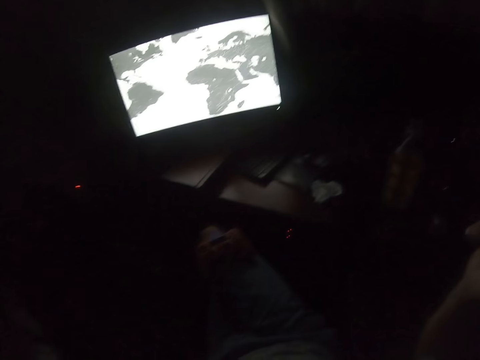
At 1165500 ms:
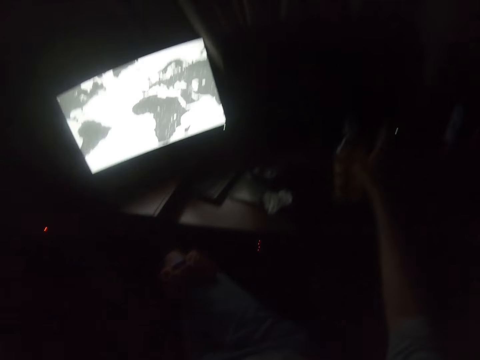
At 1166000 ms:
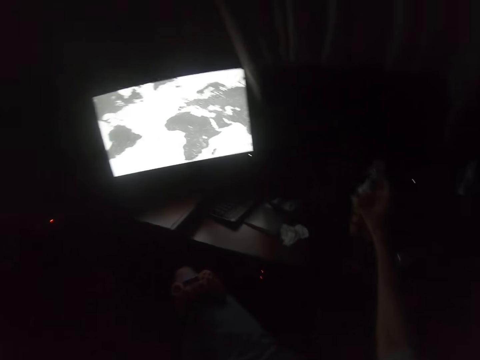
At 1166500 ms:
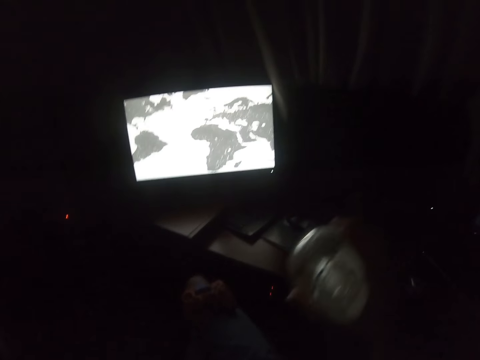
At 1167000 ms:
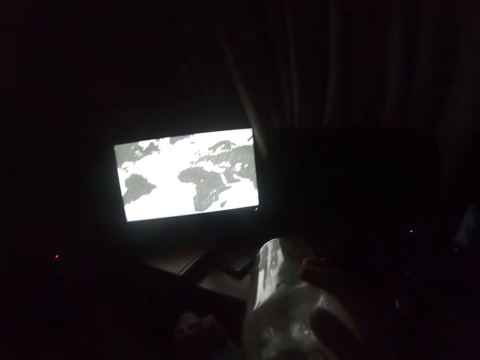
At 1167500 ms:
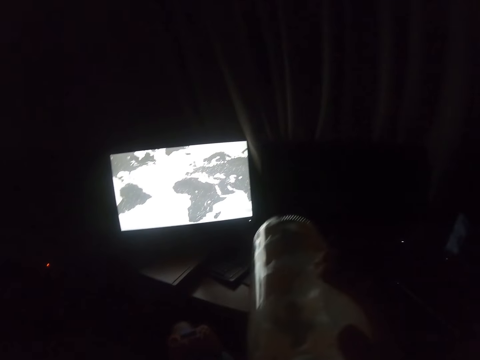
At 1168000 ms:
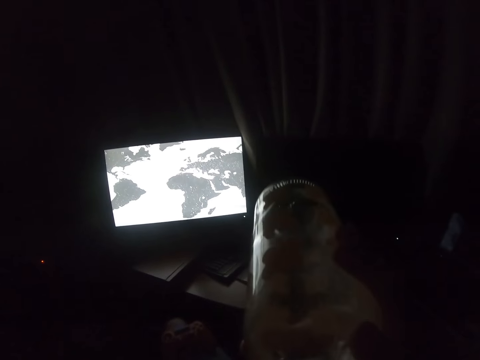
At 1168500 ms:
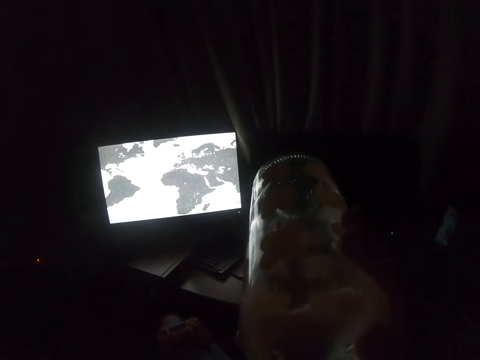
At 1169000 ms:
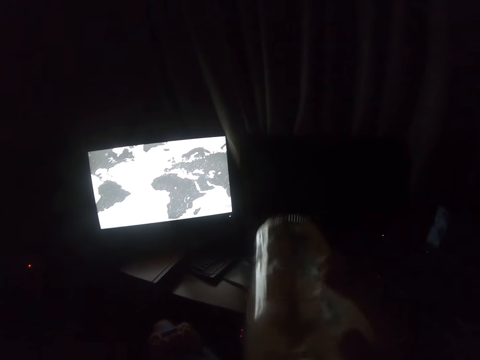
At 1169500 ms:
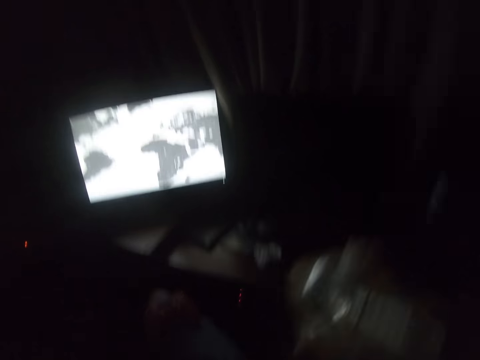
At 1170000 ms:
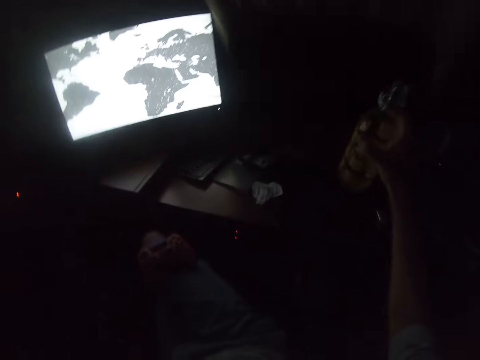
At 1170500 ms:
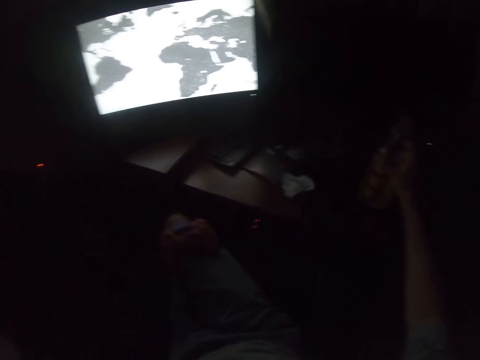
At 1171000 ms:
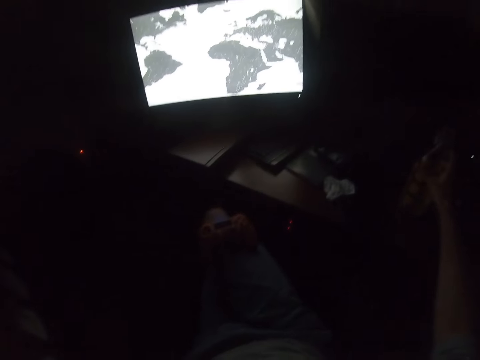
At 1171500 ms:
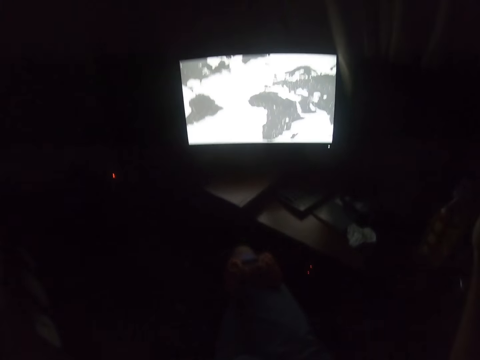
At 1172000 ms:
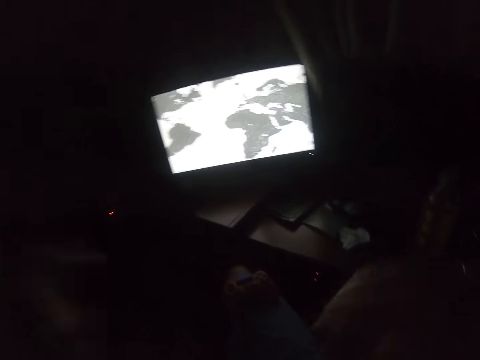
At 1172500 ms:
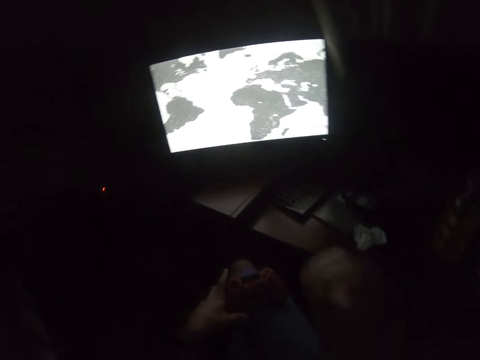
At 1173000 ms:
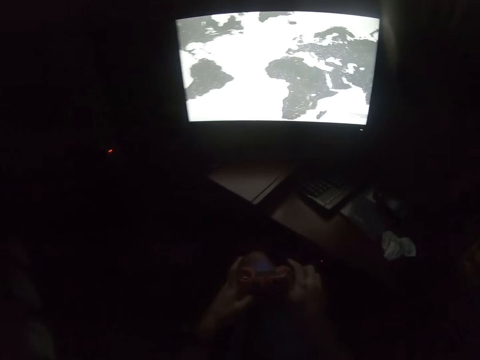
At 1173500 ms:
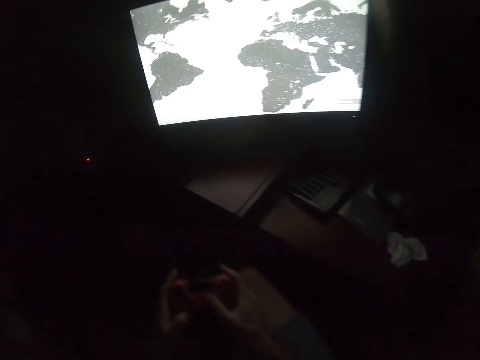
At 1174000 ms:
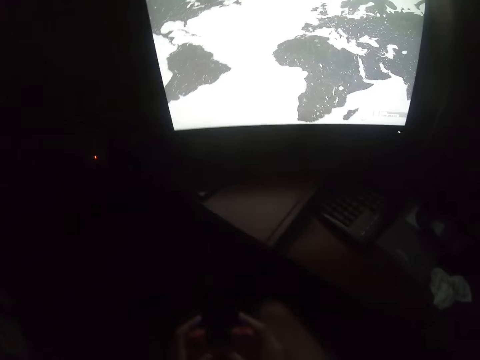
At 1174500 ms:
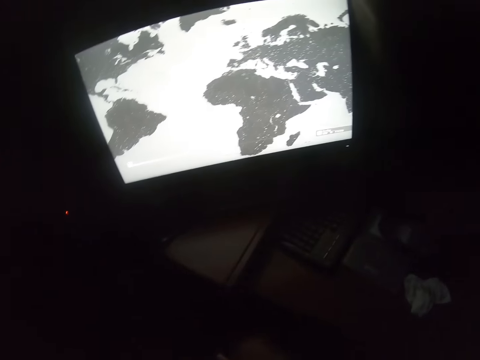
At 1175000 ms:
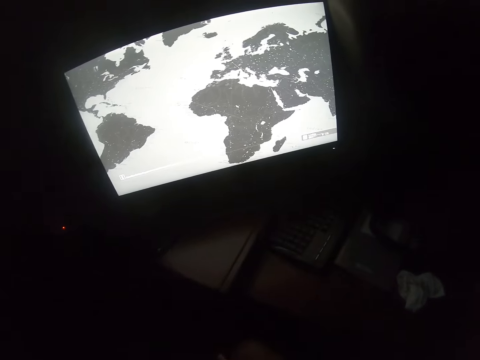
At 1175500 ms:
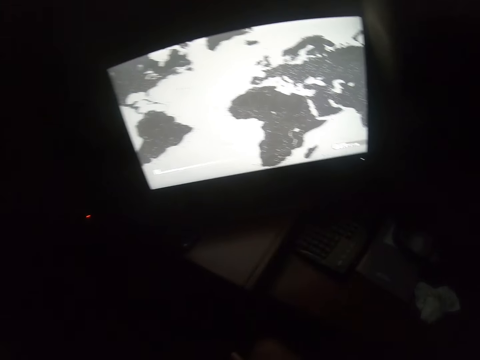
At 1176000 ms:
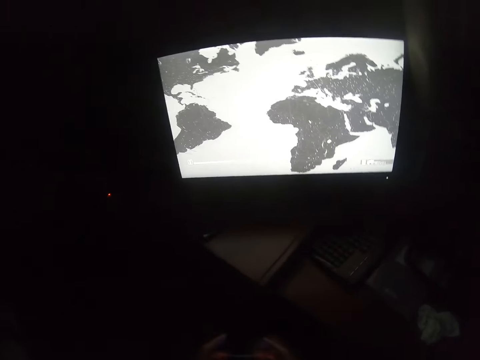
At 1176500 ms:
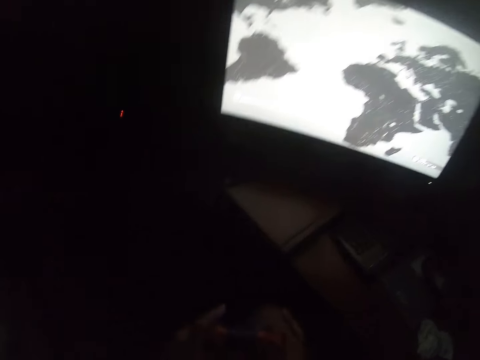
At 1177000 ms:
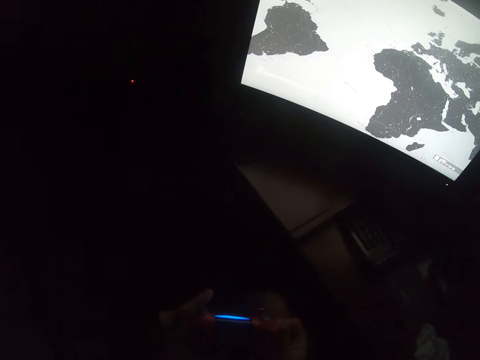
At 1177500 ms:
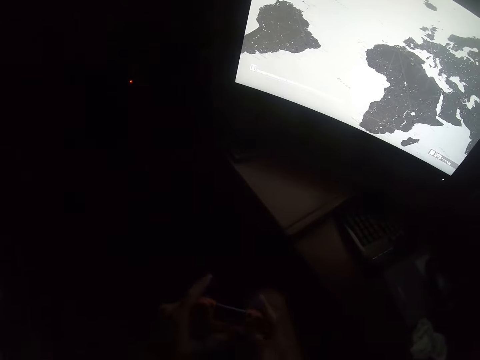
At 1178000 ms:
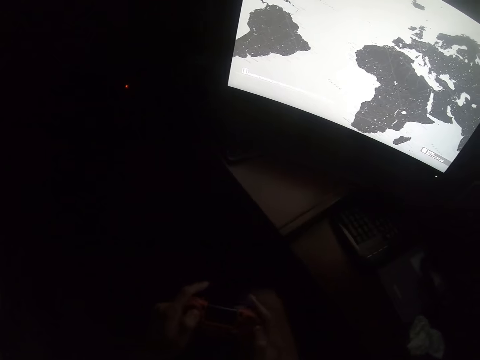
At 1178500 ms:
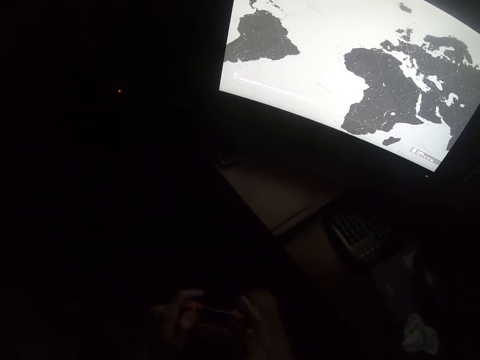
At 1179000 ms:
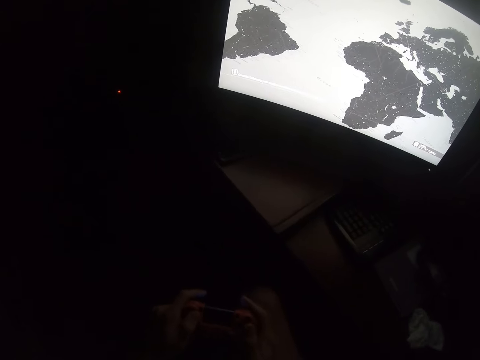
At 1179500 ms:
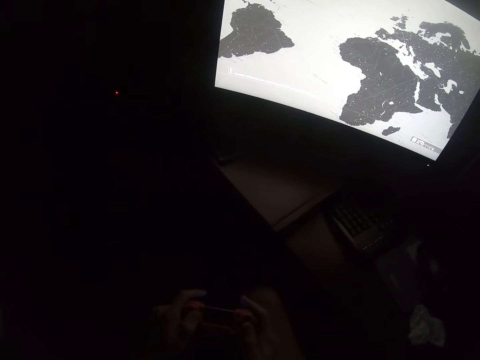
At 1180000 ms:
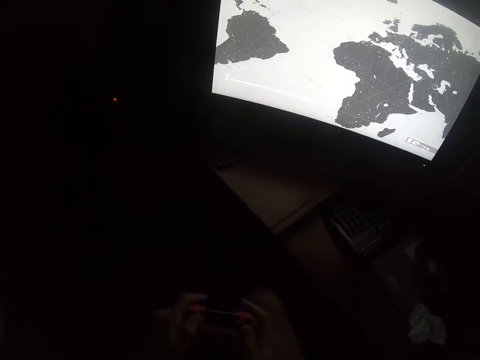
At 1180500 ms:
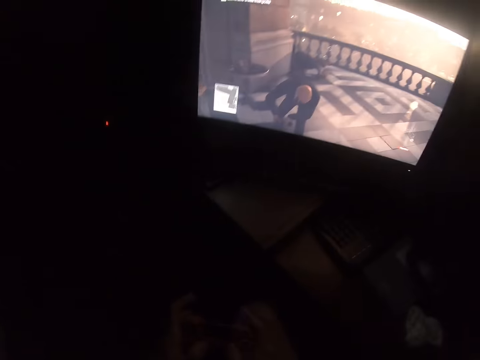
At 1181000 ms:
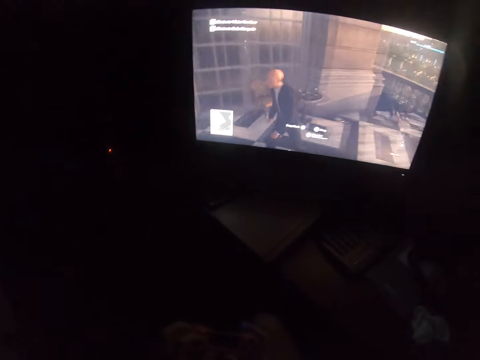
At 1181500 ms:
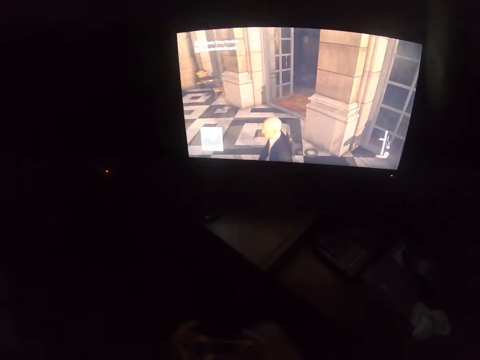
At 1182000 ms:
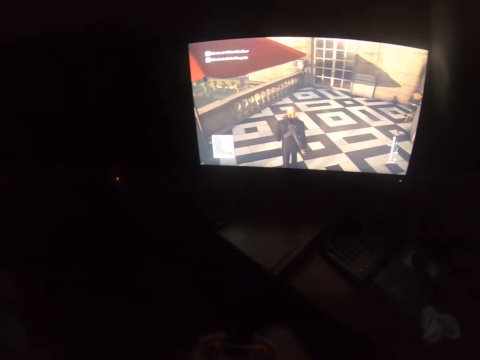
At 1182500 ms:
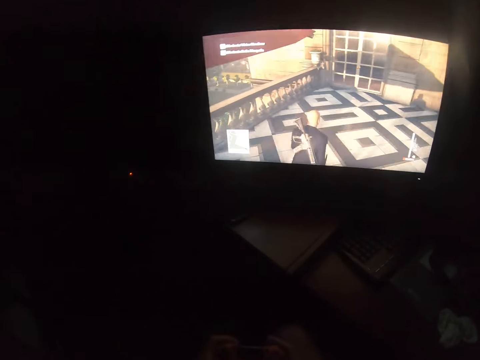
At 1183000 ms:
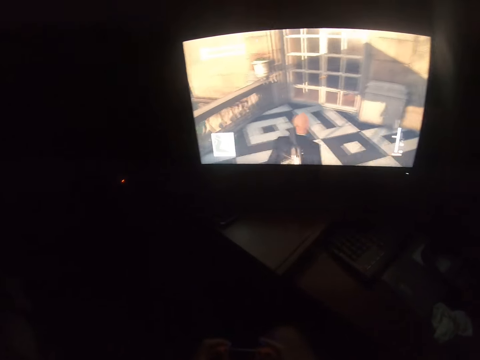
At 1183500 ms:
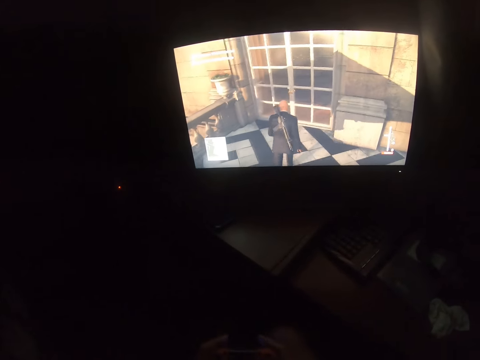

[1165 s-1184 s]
The camera wearer picks up a bottle of water. They drink the water. They put the bottle on the table. They pick up the game controller. They hold the game pad. They play the video game. They press buttons on the game controller.

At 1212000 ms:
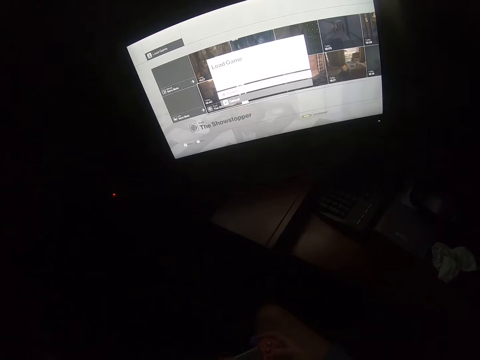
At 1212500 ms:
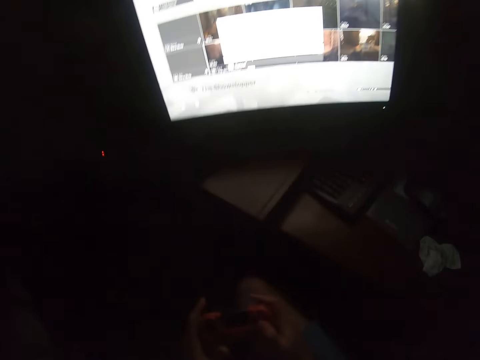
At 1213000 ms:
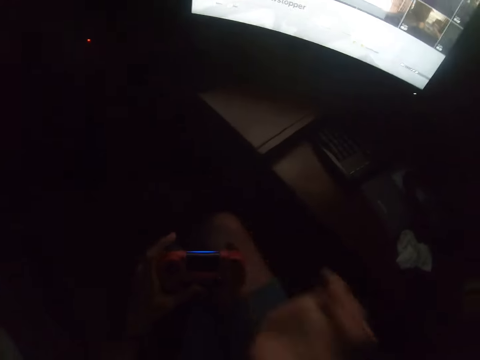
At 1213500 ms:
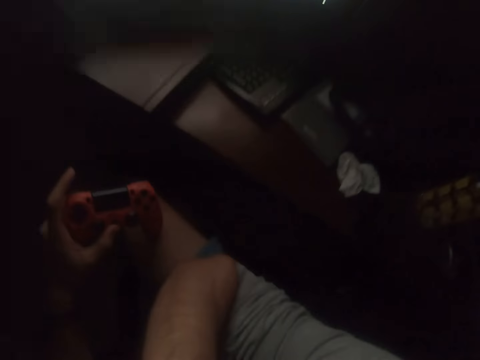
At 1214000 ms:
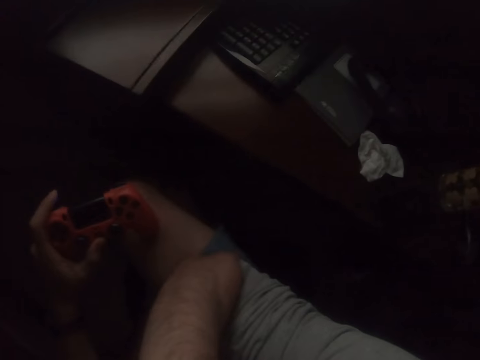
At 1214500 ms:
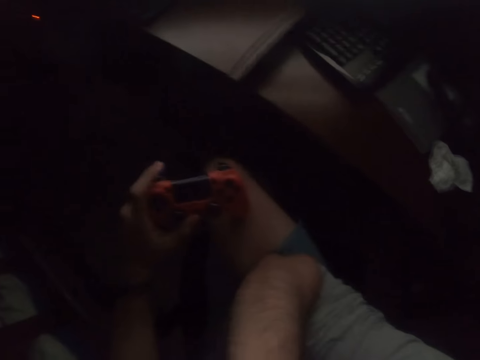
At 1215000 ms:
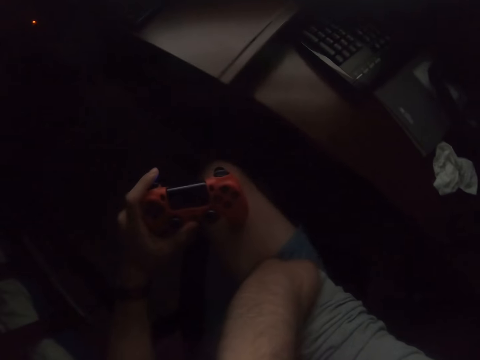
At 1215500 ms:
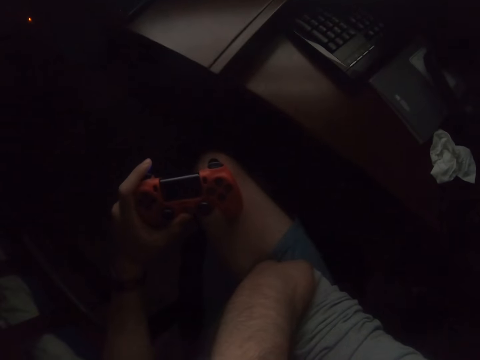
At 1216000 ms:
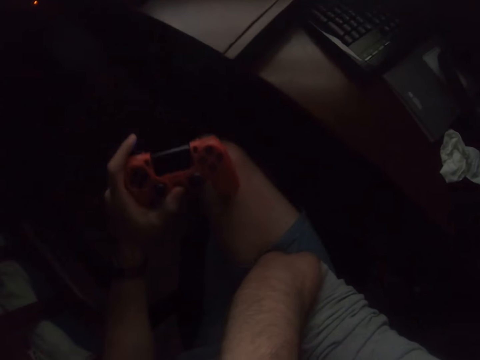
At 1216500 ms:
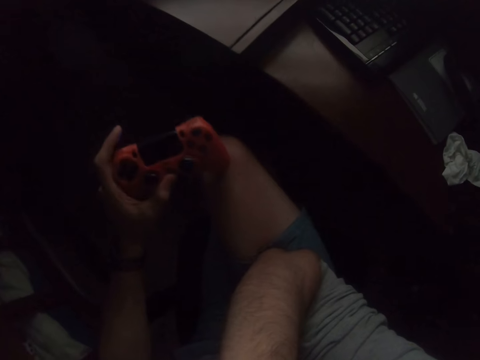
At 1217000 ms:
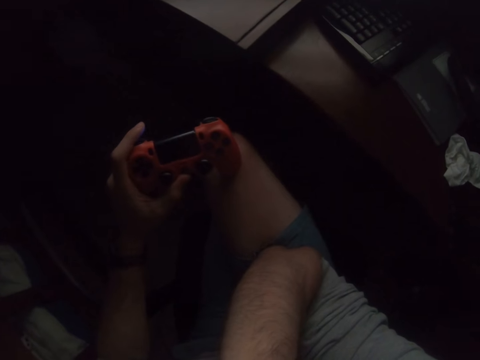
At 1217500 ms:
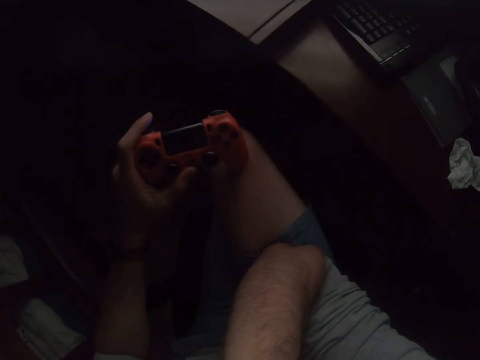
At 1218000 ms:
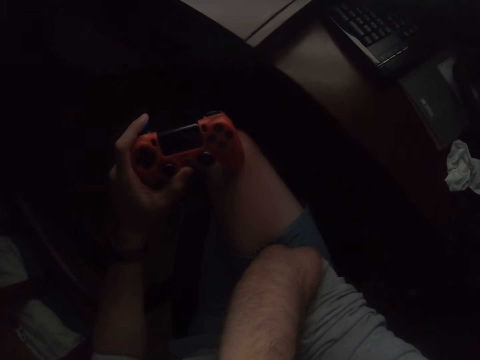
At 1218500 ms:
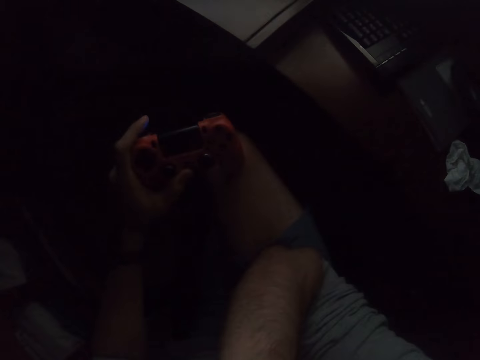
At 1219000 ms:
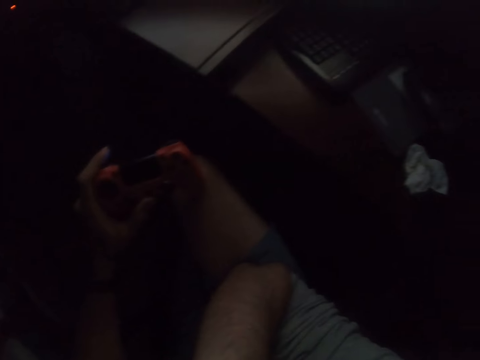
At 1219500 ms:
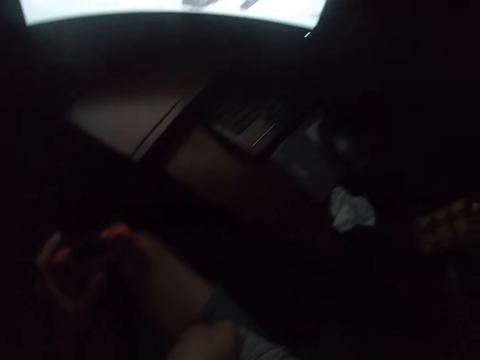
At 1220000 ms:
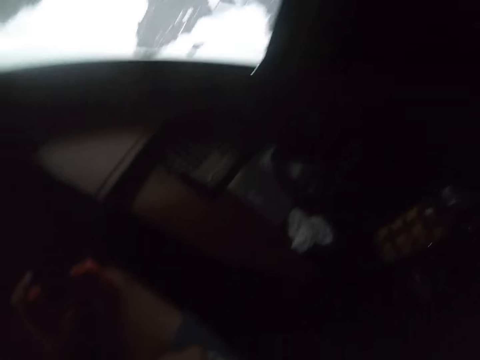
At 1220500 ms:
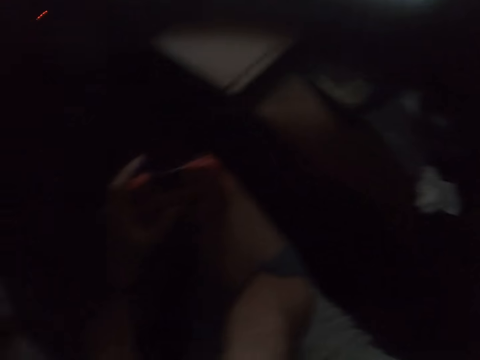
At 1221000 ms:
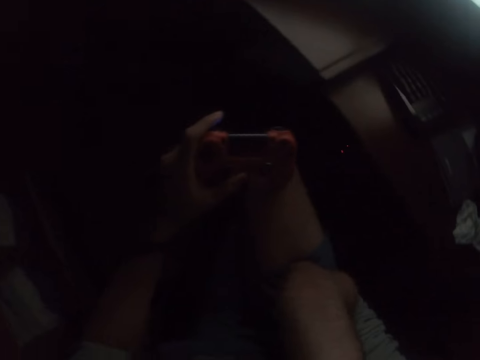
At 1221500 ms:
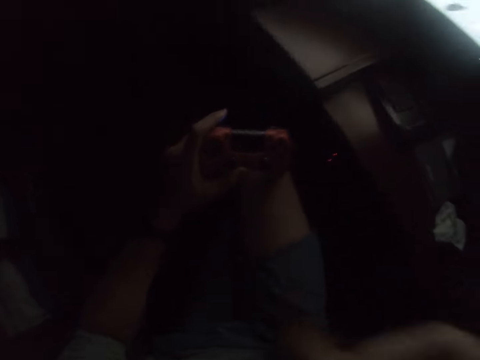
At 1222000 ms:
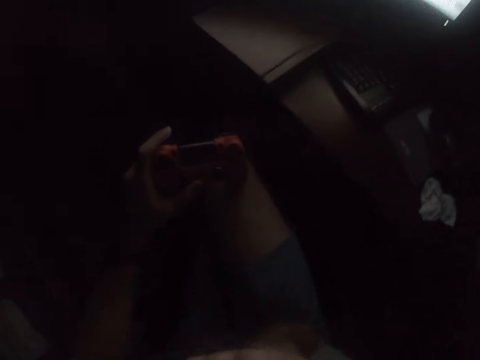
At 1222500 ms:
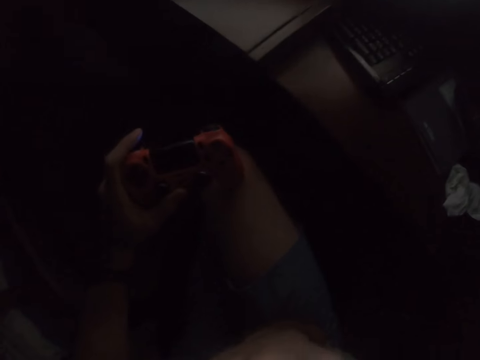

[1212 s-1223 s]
The camera wearer puts the hand up. They put the hand on the lap. They look at the game pad.
